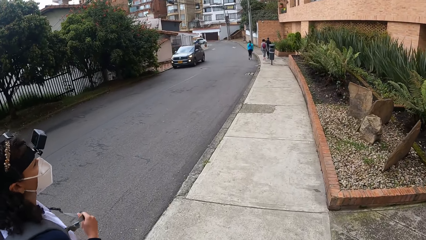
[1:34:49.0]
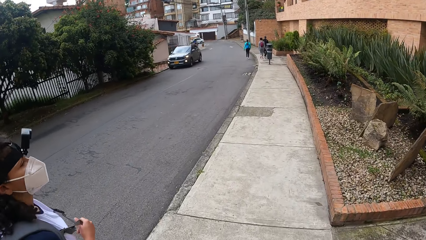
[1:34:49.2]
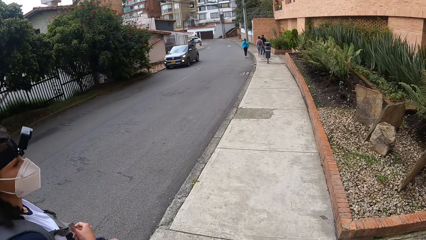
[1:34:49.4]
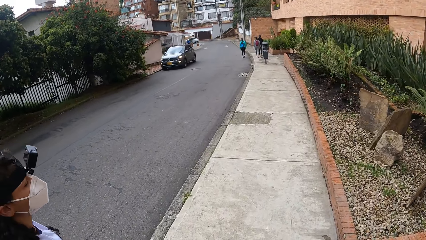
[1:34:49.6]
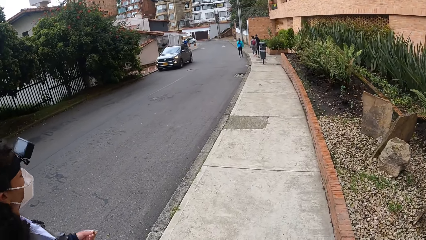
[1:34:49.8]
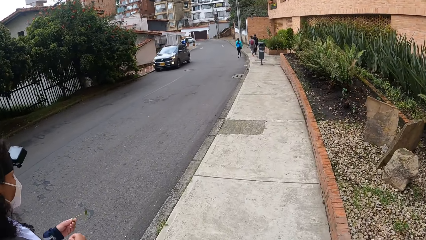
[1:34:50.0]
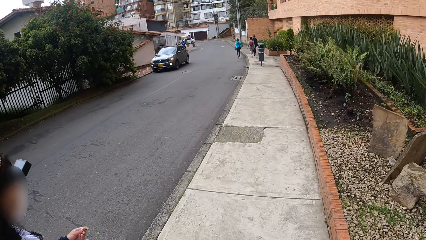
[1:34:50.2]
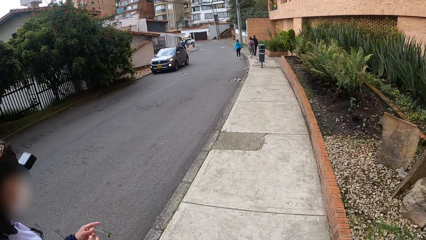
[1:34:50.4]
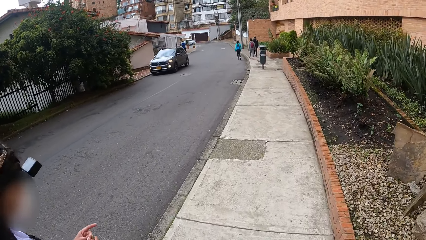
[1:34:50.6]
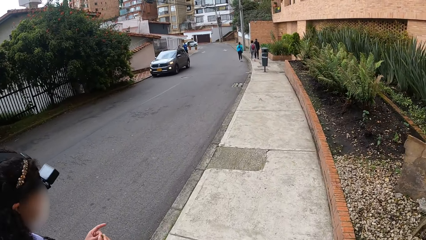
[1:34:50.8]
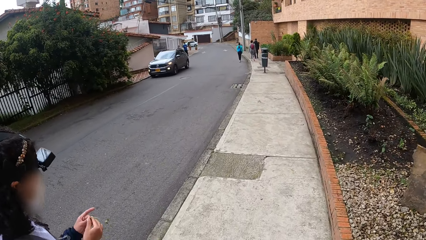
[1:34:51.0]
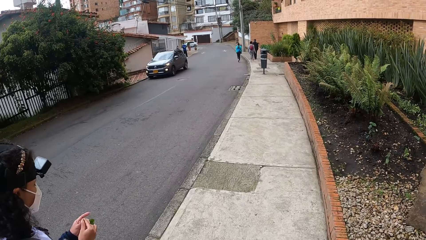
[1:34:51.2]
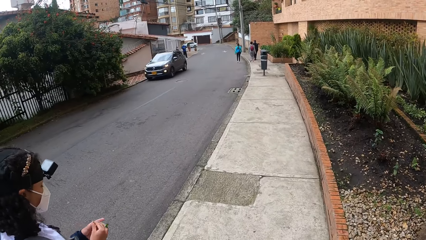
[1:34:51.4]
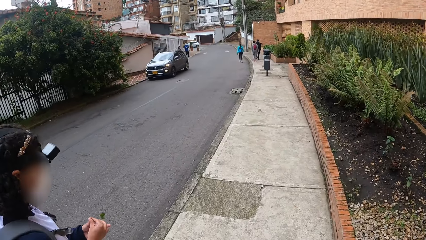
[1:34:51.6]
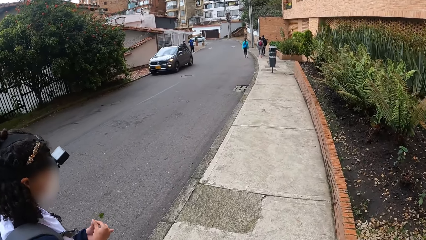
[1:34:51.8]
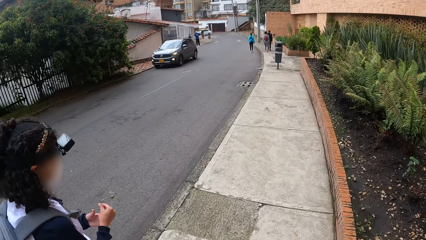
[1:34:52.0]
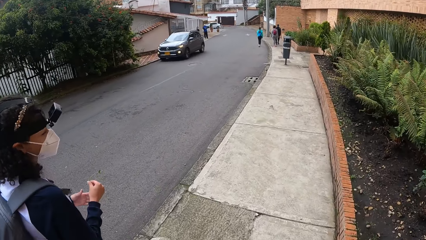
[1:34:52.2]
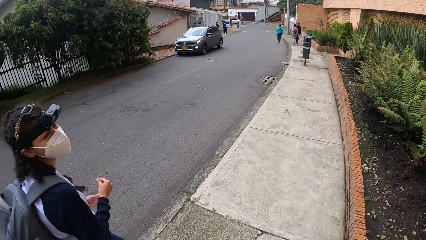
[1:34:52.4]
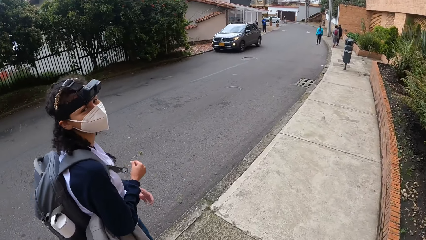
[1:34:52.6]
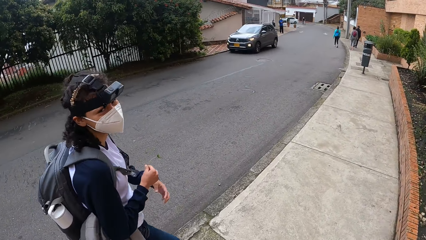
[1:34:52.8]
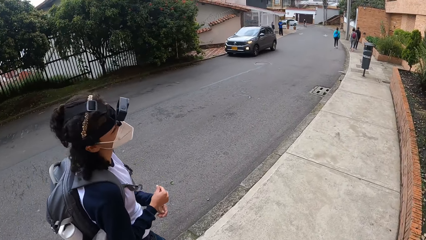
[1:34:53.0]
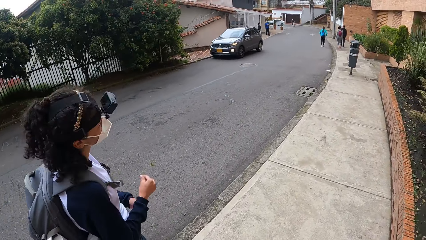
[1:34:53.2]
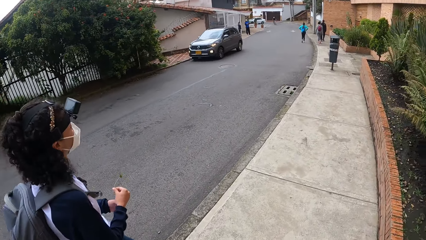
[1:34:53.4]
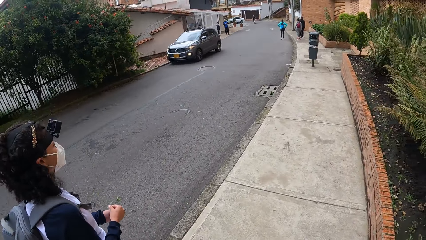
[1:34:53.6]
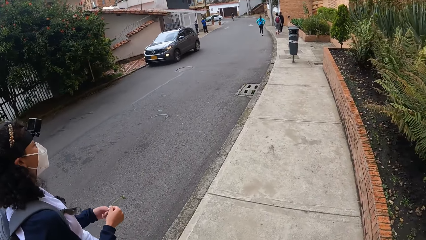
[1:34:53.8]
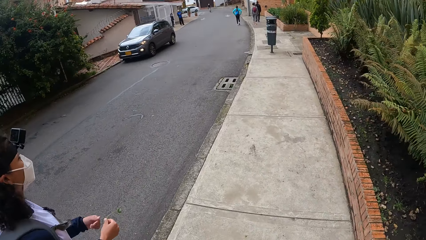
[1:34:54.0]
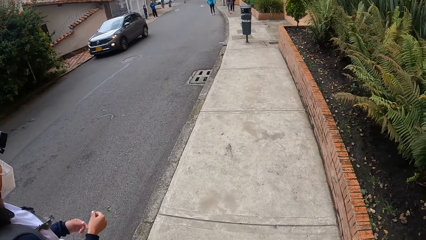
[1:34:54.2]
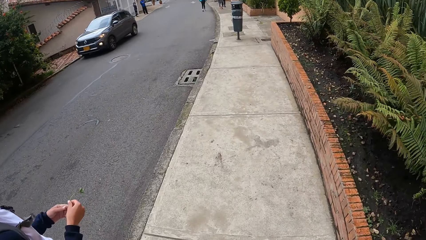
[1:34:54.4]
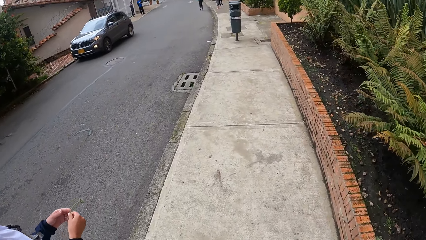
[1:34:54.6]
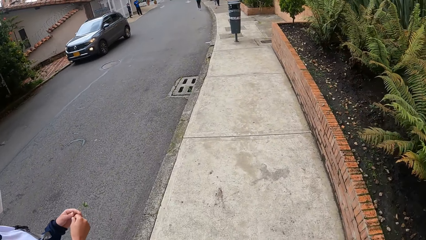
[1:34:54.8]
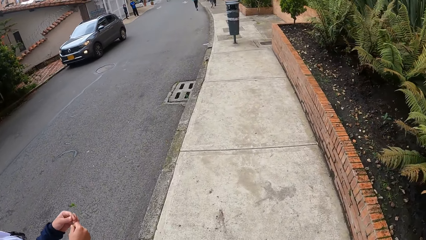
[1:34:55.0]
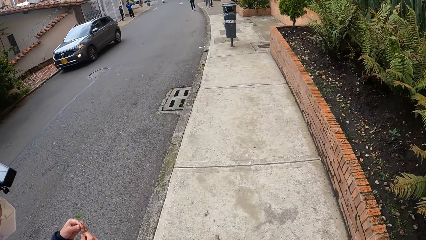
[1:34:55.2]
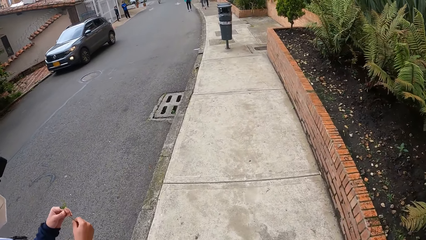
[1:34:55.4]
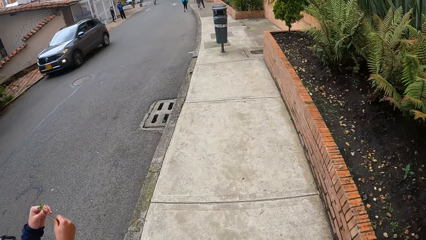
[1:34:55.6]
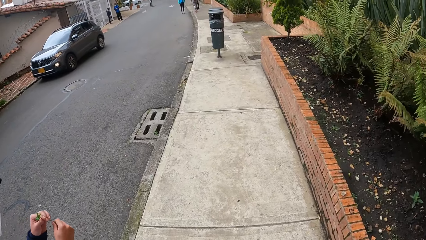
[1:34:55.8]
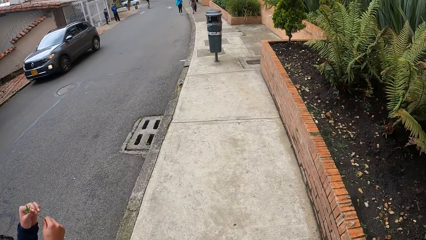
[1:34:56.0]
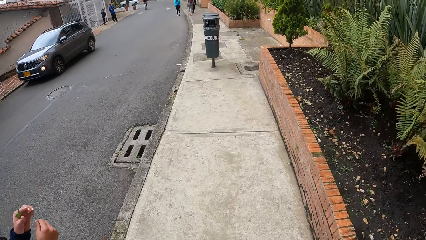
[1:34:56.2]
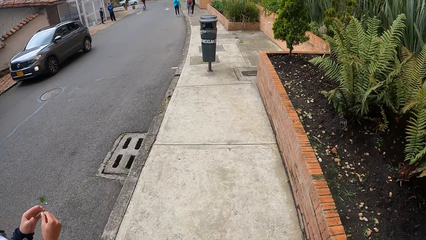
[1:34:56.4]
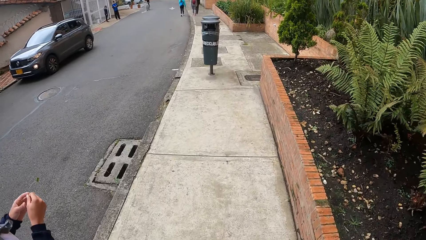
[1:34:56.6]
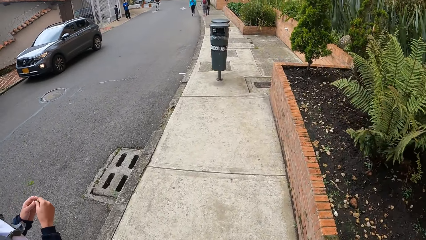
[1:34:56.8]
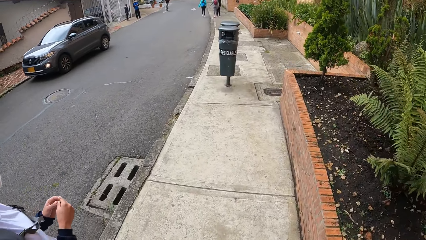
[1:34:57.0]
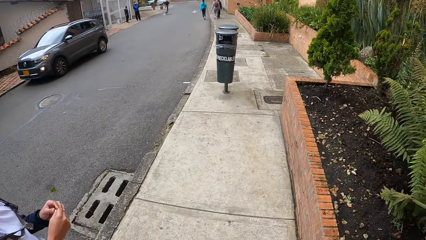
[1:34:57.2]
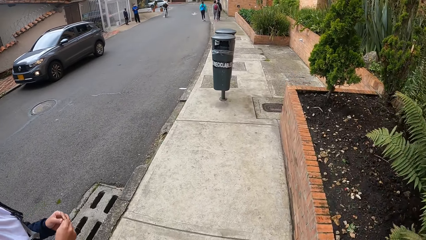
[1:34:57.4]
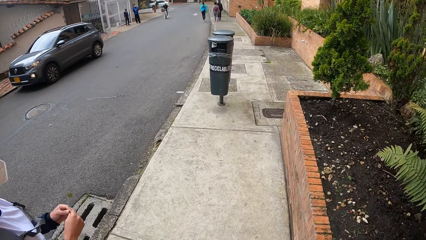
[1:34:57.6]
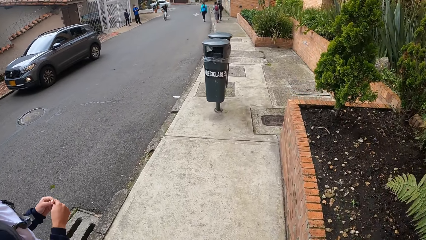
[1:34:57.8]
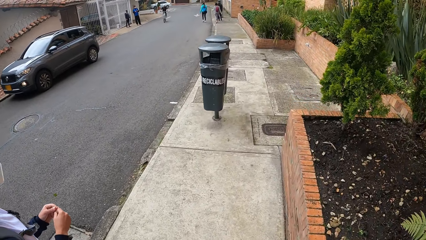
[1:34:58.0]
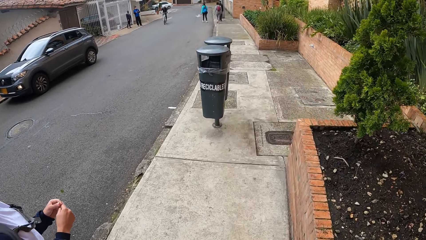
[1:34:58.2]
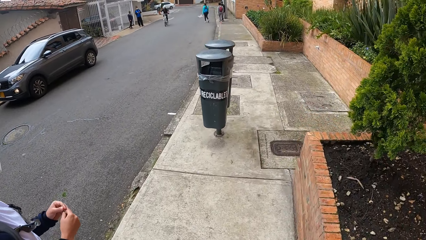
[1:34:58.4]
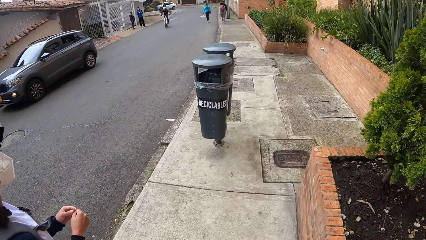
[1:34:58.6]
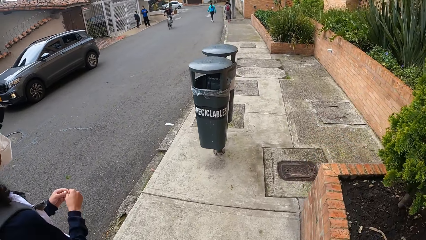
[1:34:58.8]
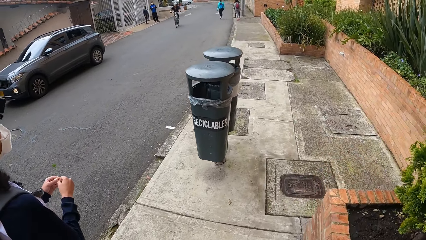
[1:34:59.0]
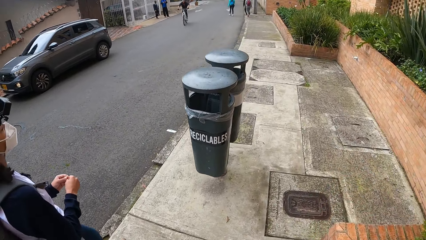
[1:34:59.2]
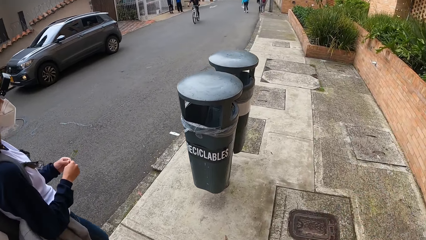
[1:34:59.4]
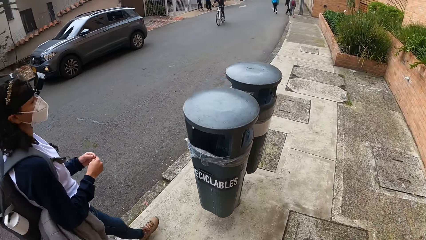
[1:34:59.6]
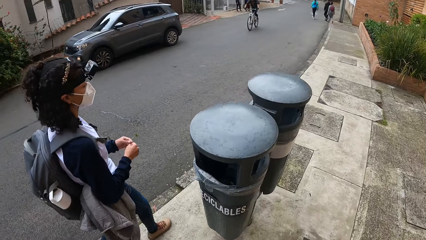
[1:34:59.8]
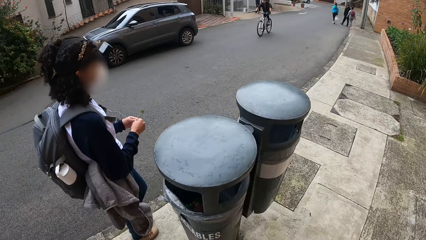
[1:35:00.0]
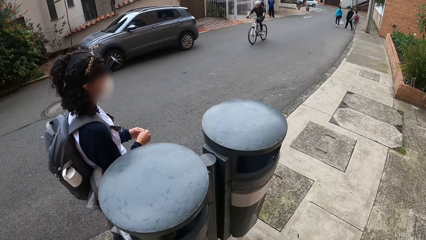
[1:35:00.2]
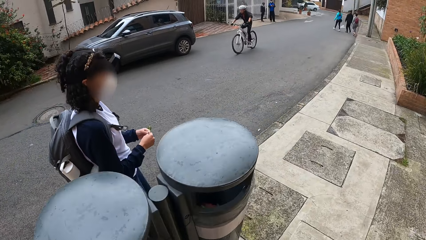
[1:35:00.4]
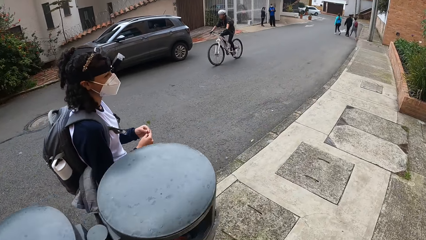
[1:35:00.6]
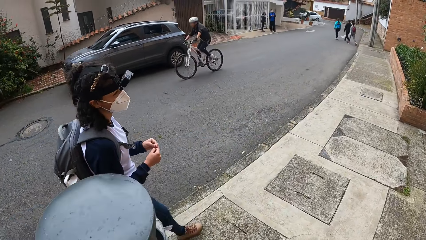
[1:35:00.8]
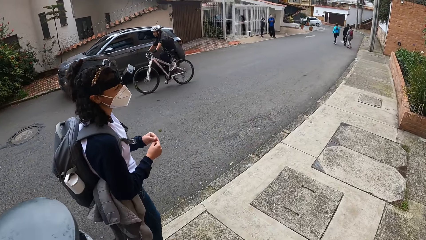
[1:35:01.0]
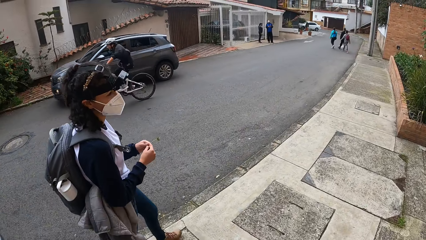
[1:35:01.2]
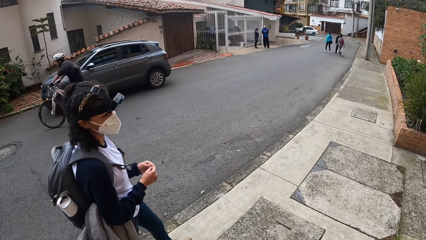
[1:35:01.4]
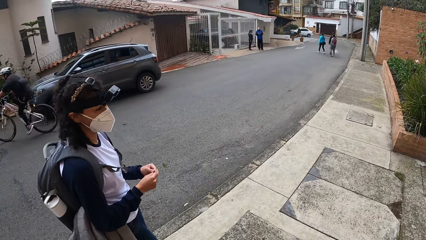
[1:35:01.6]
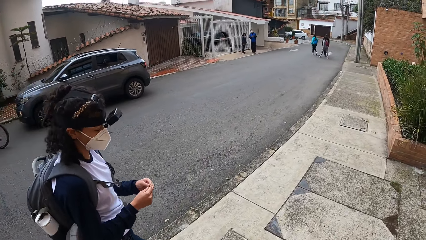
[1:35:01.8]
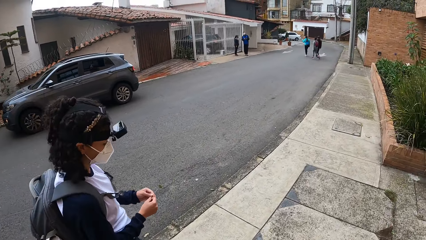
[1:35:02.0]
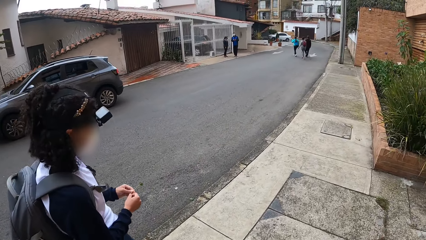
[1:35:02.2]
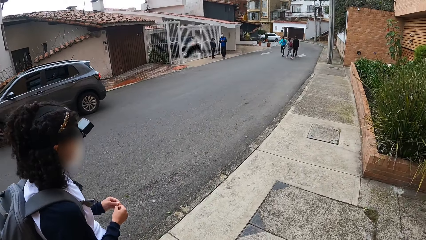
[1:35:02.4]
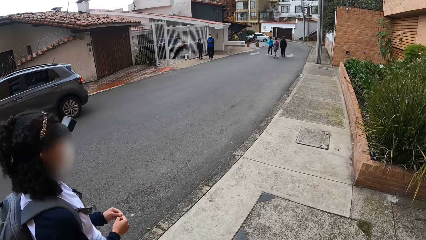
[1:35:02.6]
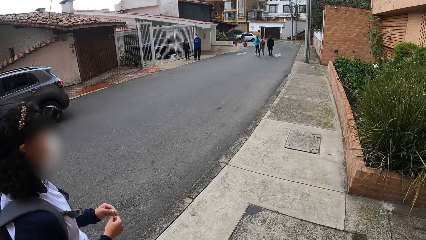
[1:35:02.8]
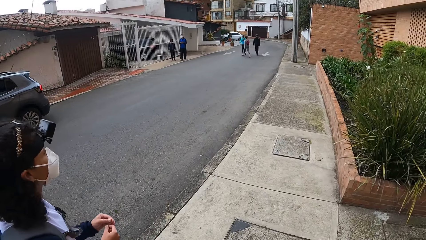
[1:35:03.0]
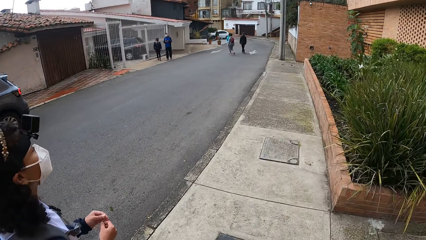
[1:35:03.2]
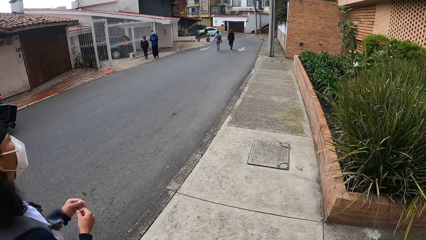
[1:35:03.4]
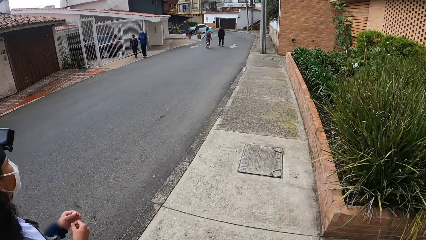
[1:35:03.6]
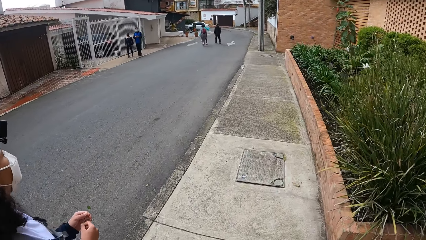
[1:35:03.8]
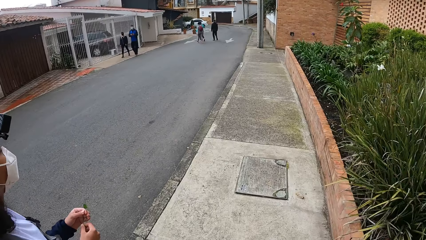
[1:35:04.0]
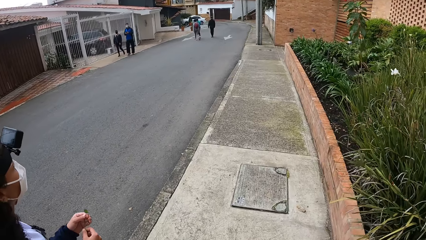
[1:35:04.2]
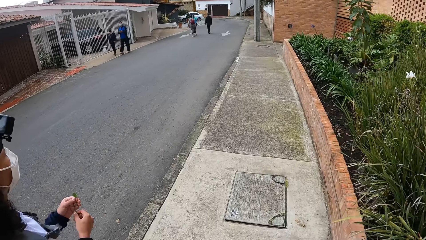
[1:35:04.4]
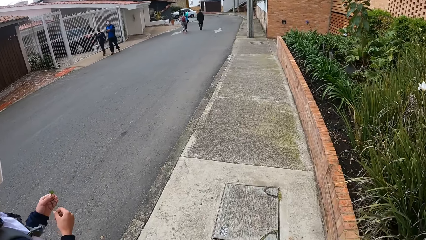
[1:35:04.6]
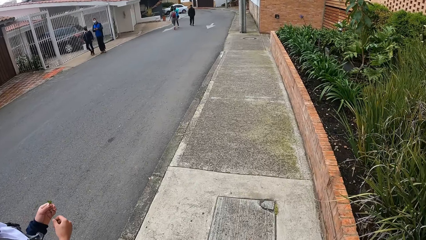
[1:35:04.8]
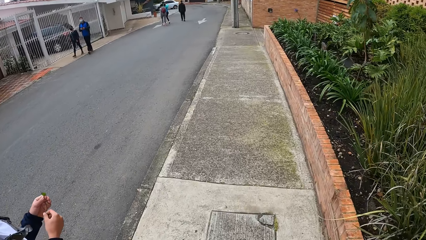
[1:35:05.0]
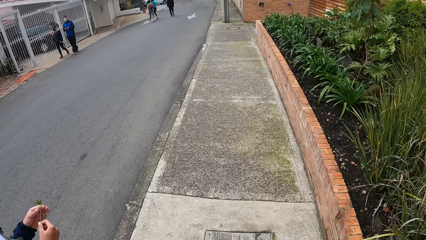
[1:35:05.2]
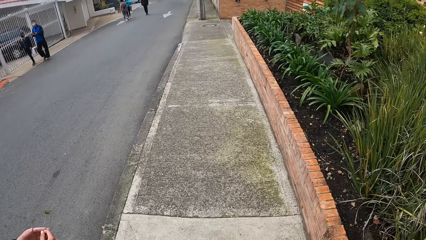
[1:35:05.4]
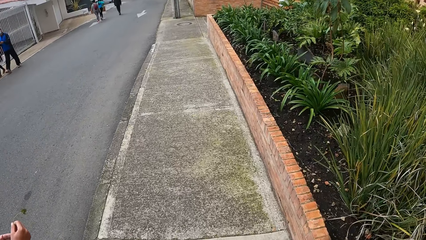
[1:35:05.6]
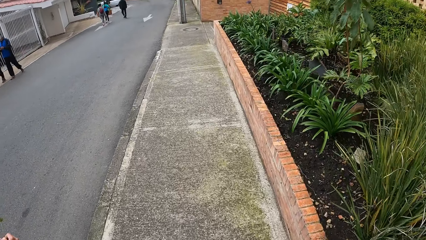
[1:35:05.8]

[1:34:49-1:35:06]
A woman holds a flower in her left hand. The woman passes the flower in her left hand to her right hand. The woman holds the flower in her right hand with her left hand.
